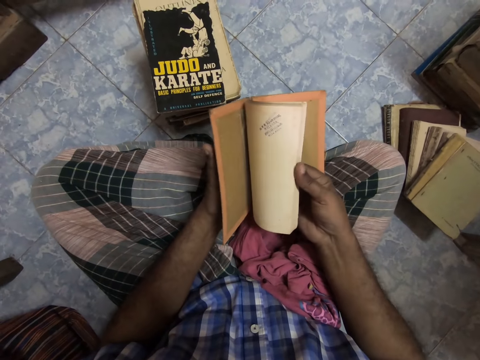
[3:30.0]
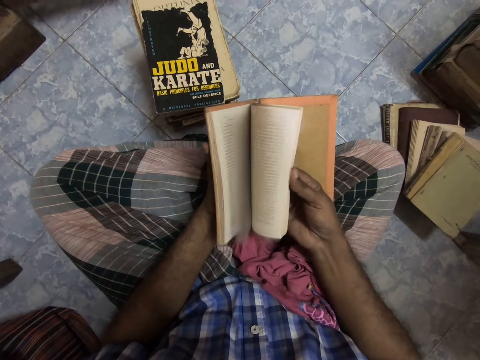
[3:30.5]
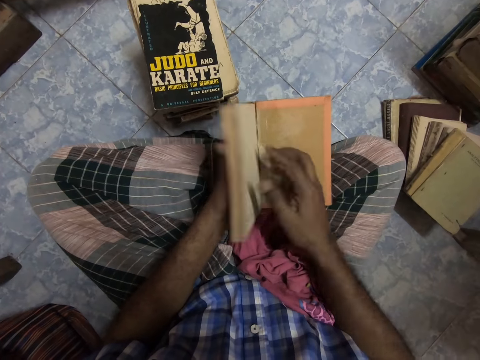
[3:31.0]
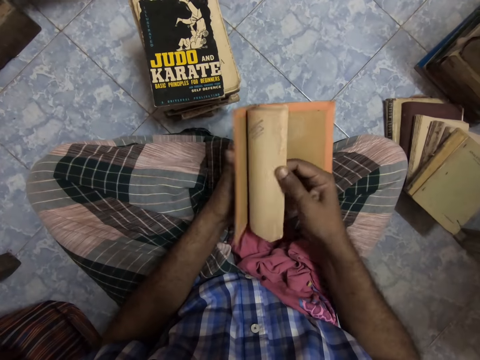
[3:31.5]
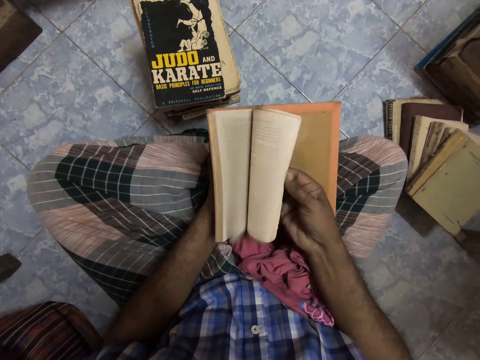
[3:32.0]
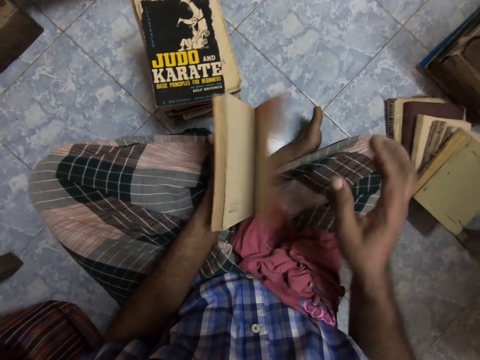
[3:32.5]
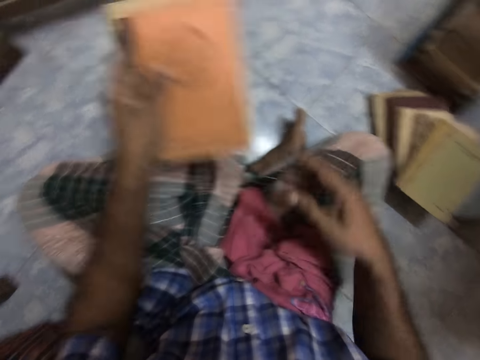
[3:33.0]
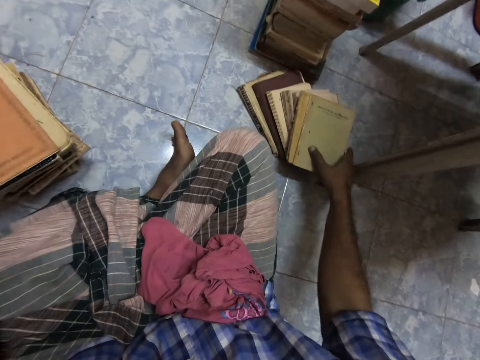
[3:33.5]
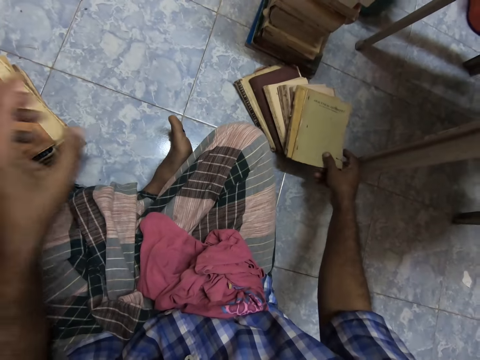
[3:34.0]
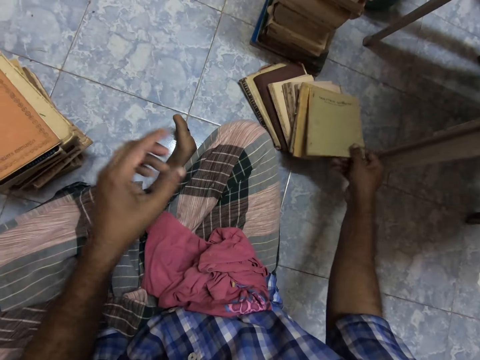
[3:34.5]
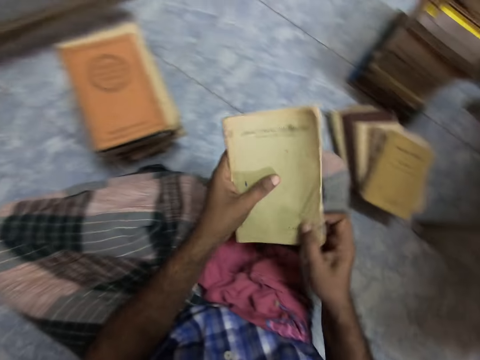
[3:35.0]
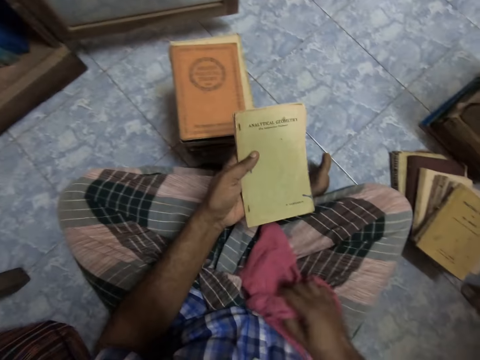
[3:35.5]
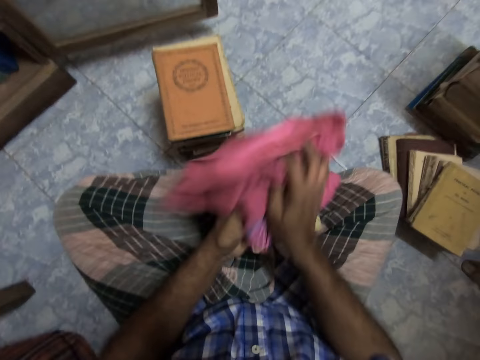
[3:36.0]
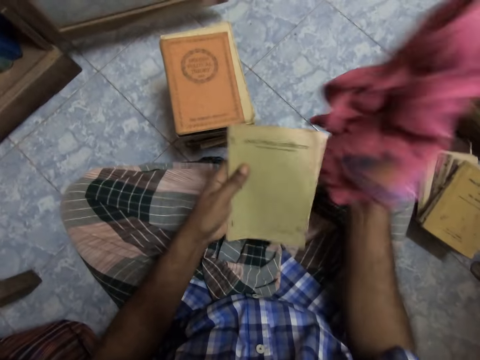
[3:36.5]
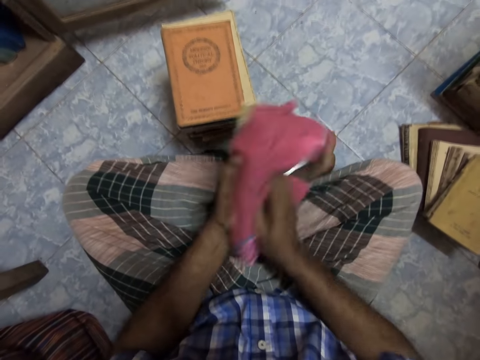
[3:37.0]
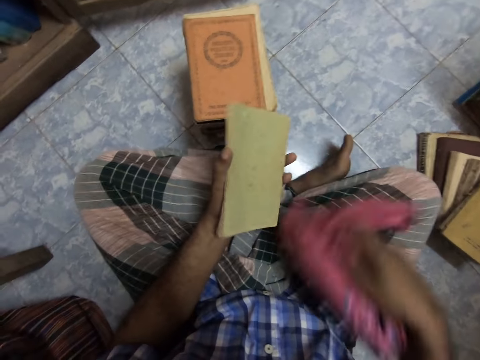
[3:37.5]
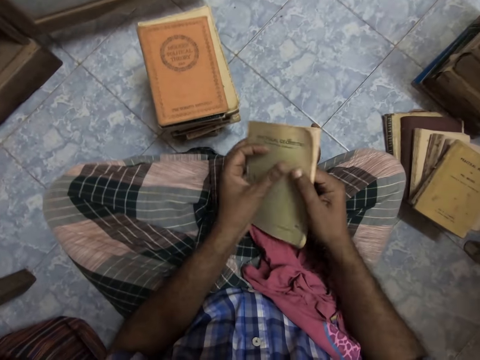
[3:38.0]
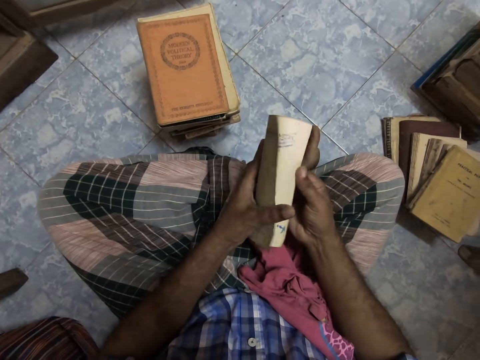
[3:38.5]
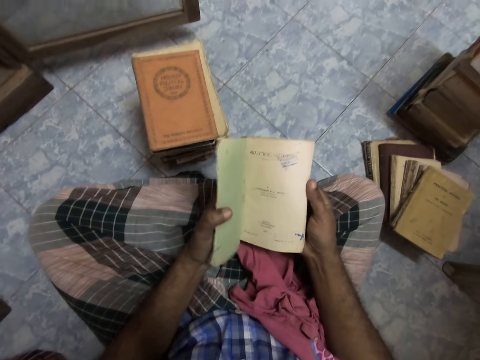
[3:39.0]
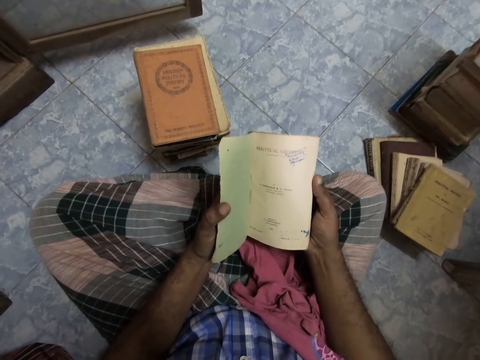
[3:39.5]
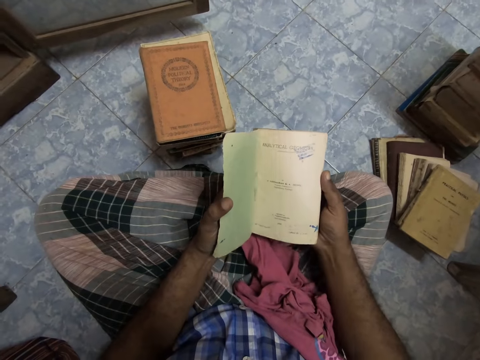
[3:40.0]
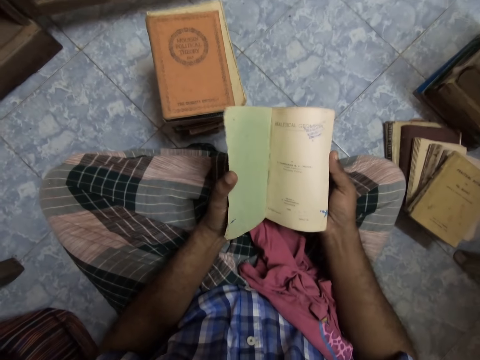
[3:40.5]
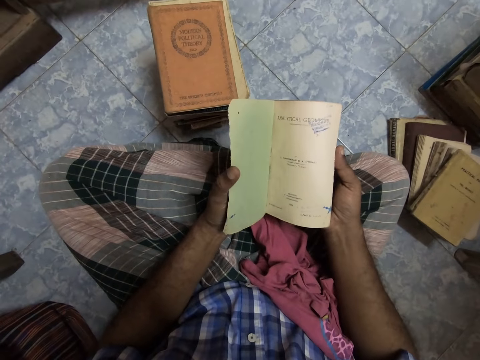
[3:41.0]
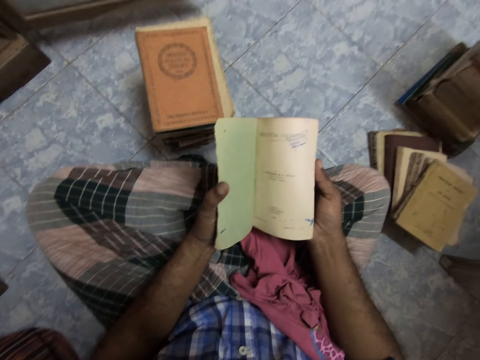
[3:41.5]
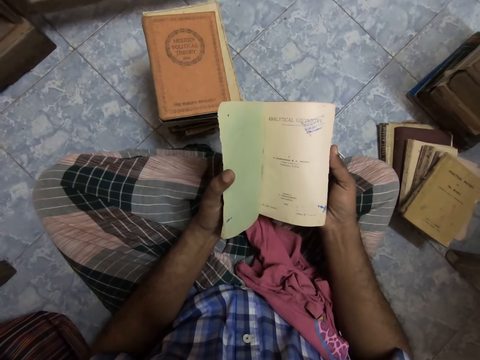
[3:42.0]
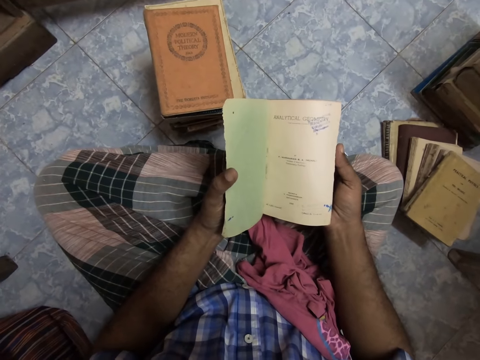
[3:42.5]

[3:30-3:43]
The camera wearer puts the book on the floor, picks the book, picks a piece of cloth, wipes the book with the piece of cloth, and puts the piece of cloth down. They open the book, flip the book pages, and read the book.

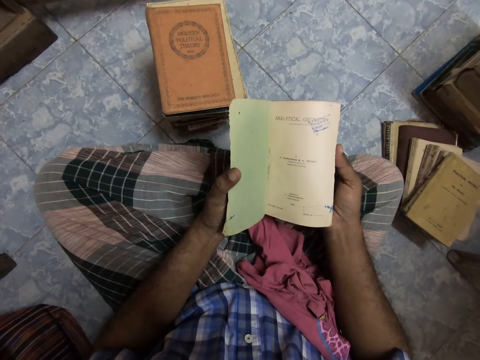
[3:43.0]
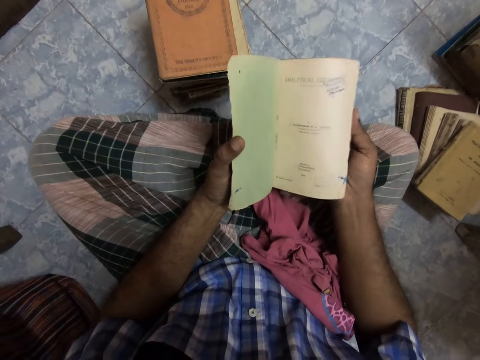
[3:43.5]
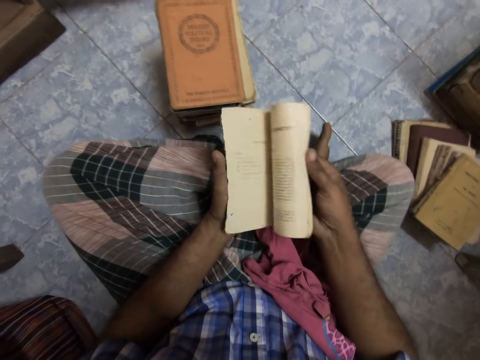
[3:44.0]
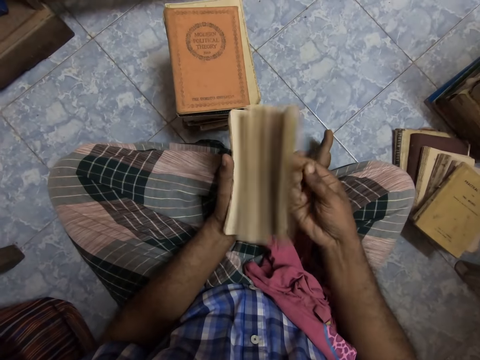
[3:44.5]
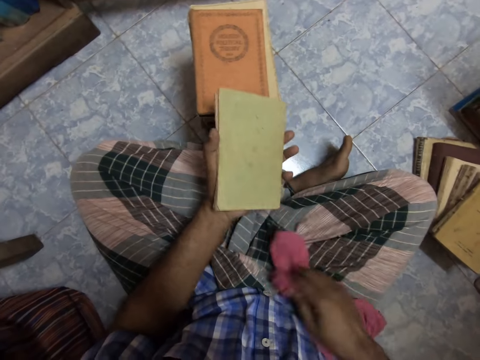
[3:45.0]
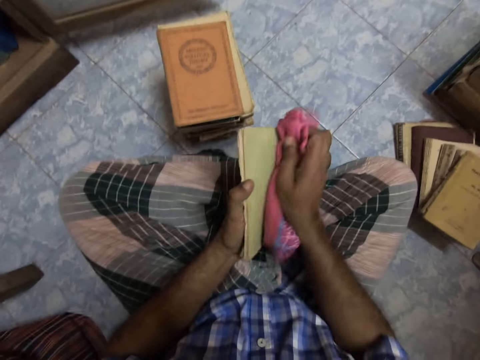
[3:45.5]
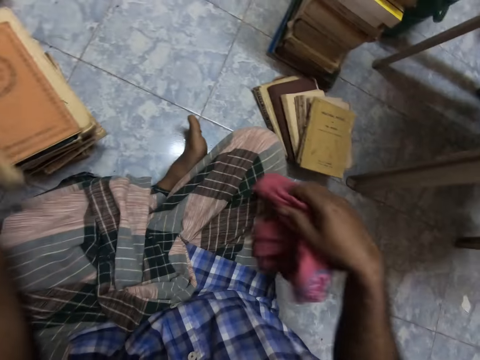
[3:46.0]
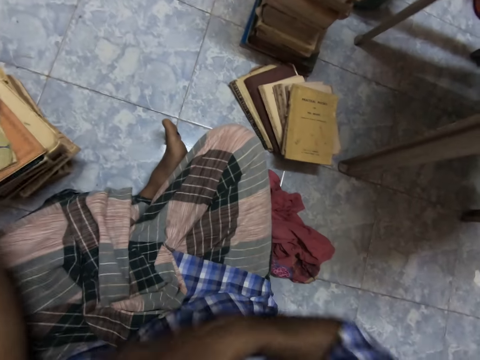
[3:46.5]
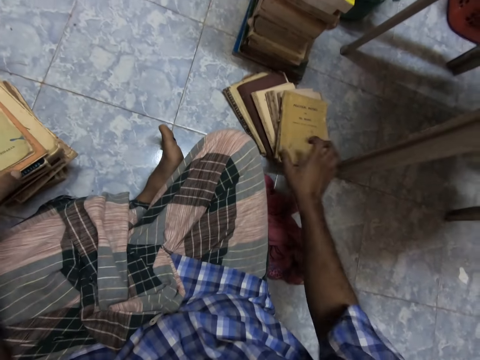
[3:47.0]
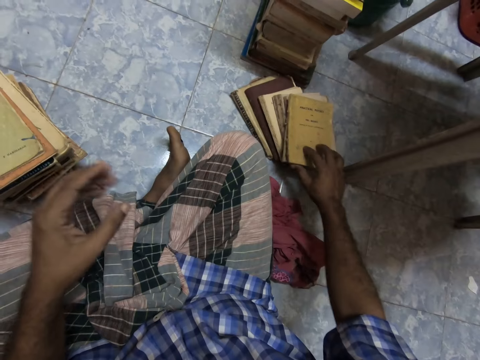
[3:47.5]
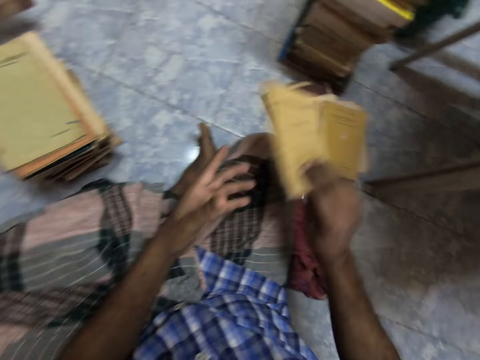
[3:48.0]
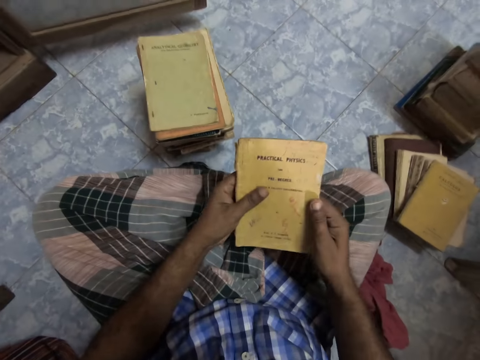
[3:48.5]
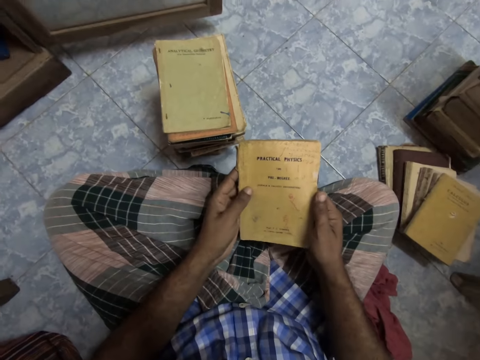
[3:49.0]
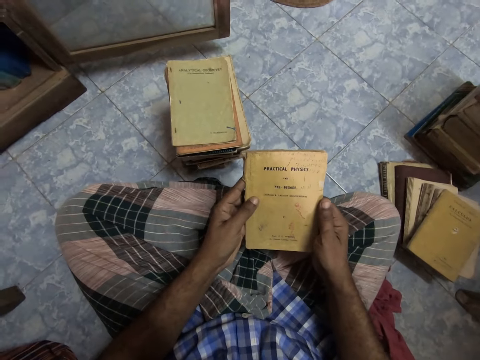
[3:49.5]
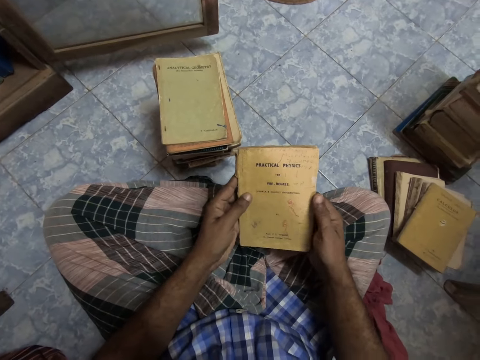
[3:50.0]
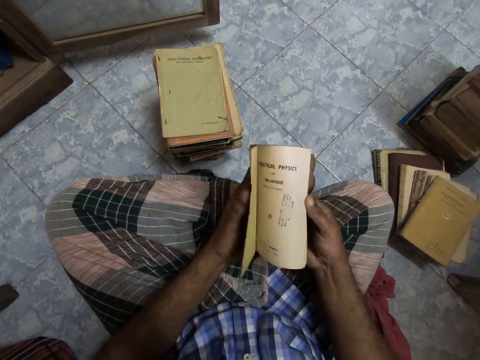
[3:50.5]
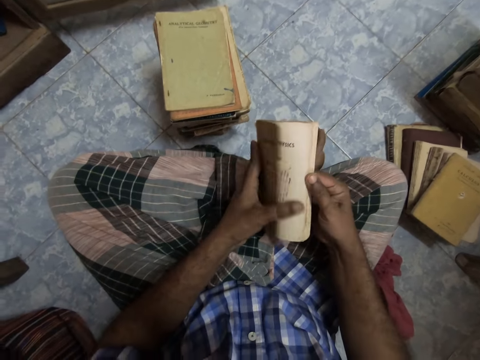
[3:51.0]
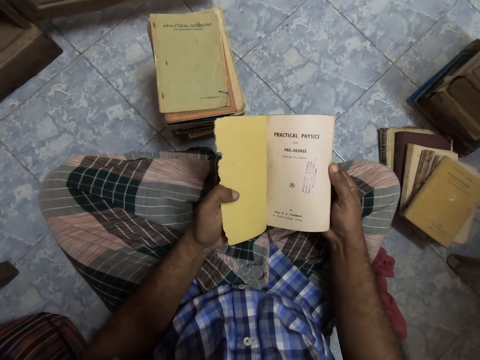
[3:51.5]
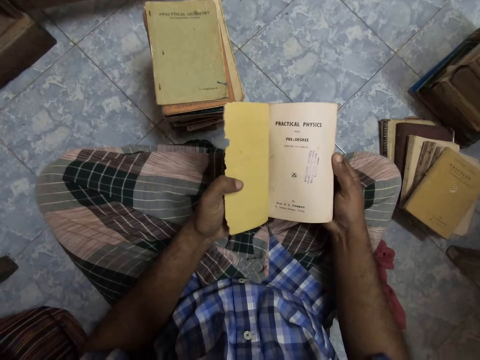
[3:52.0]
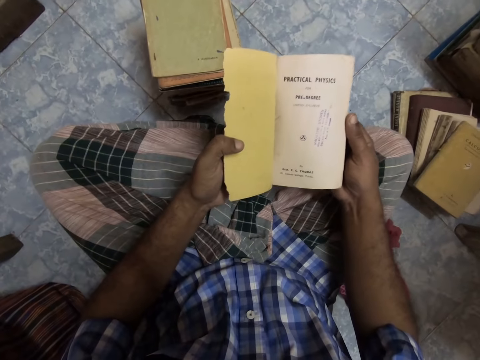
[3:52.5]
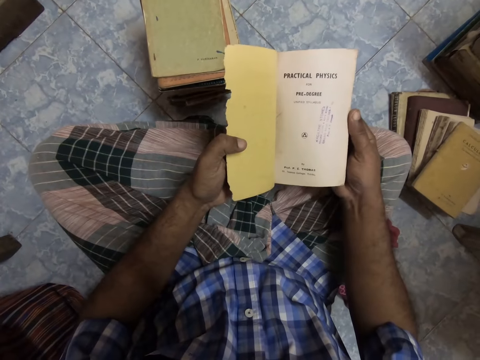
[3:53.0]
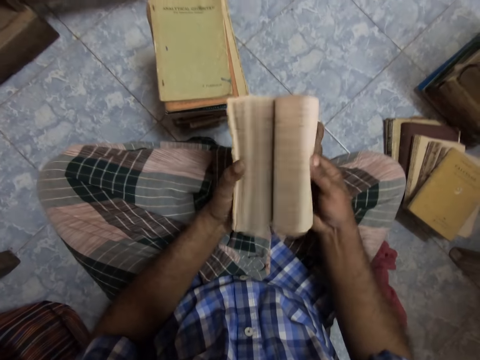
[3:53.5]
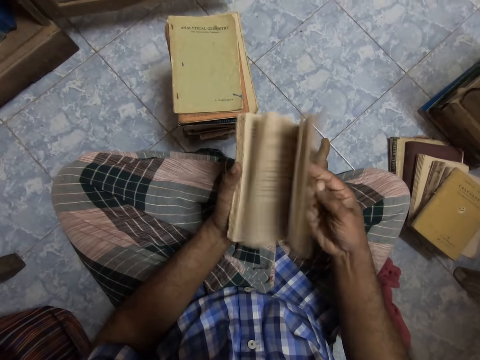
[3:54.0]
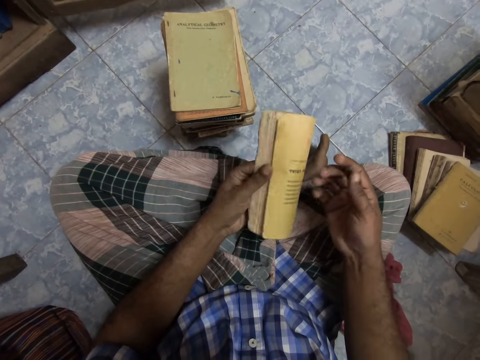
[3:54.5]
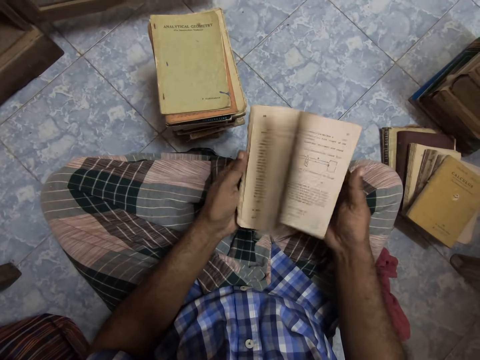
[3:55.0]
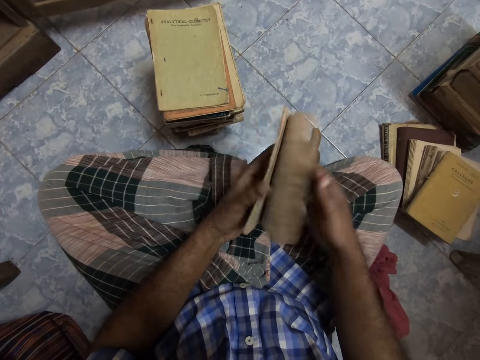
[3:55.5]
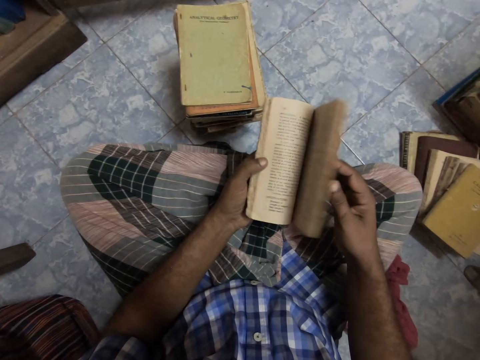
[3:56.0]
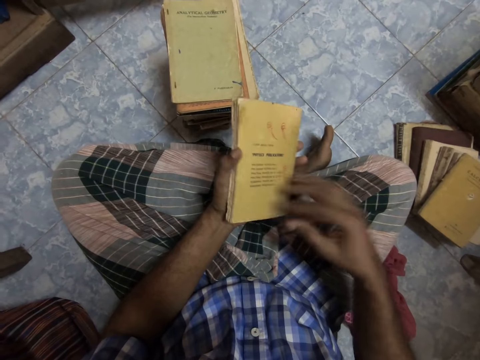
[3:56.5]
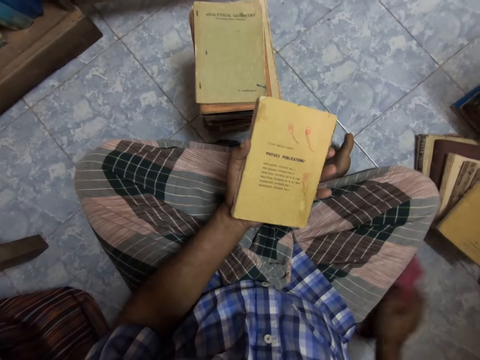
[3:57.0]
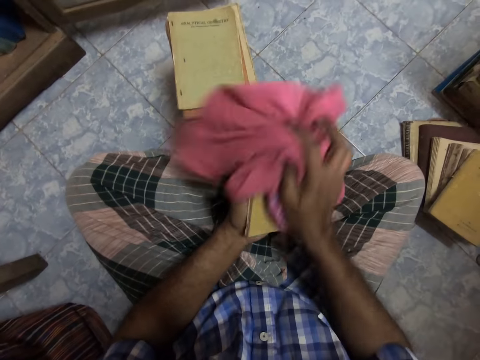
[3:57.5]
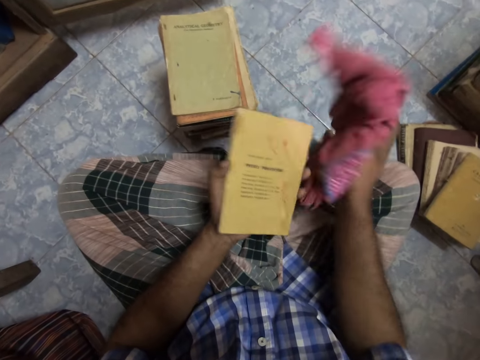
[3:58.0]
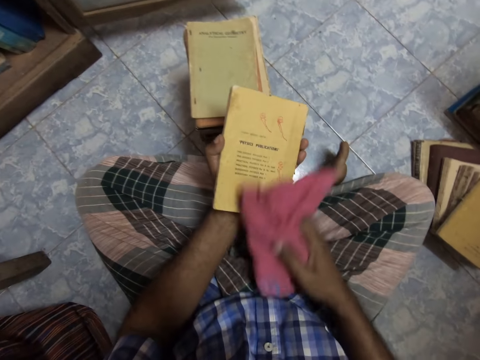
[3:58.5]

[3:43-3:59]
The camera wearer opens the book and flips the book pages. They pick a piece of cloth, wipe the book with the piece of cloth, and put the piece of cloth down. They put the book on the floor, pick the book, and read the book. They open the book, flip the book pages, and read the book. They open the book and flip the book pages. They pick the piece of cloth and wipe the book with the piece of cloth.
